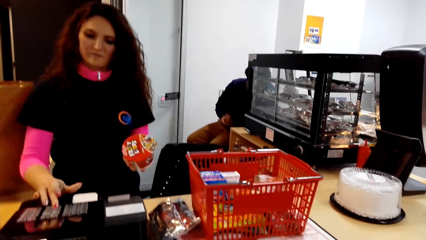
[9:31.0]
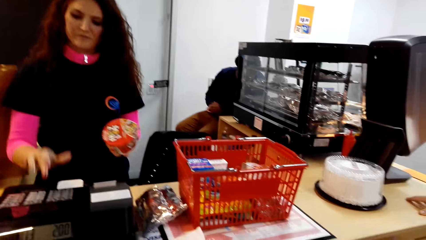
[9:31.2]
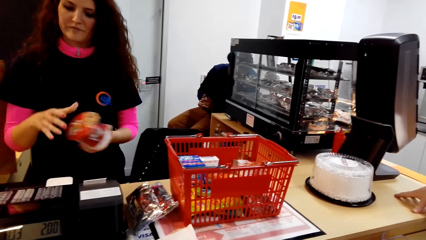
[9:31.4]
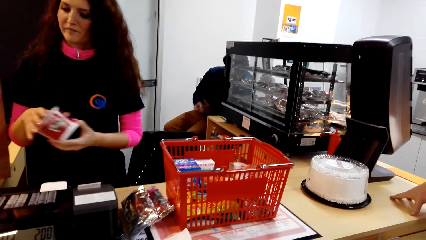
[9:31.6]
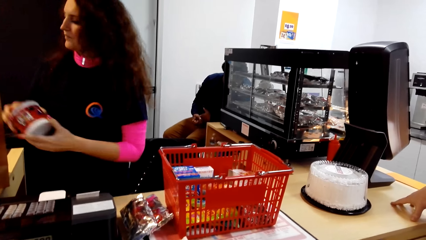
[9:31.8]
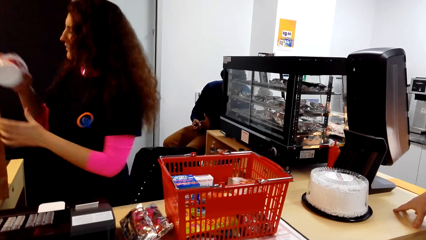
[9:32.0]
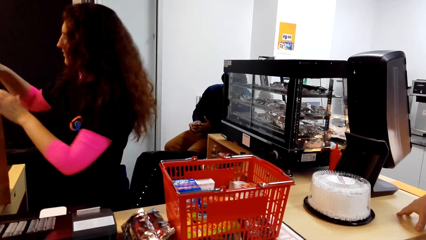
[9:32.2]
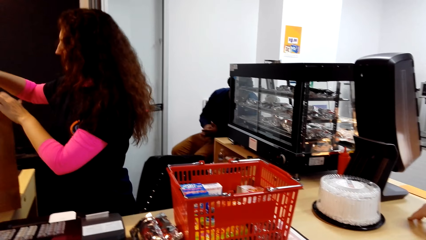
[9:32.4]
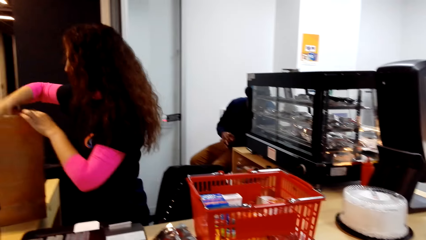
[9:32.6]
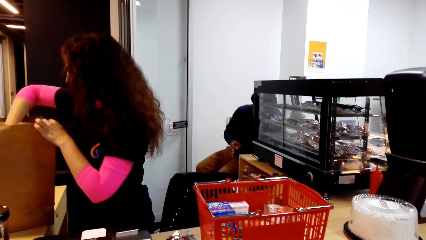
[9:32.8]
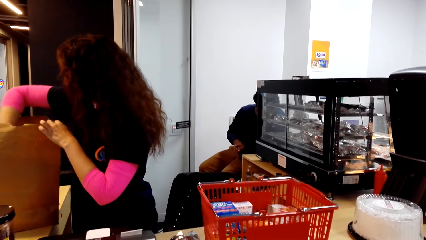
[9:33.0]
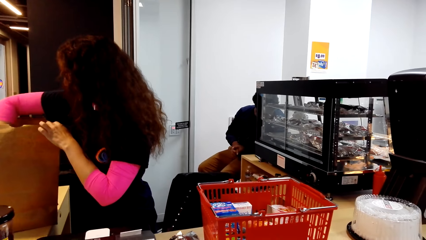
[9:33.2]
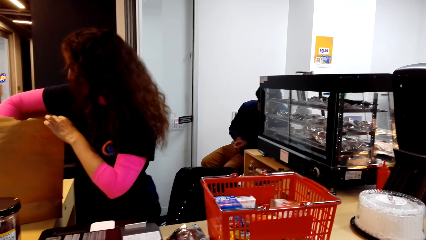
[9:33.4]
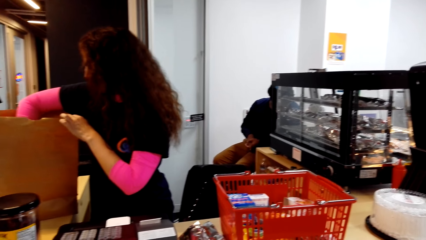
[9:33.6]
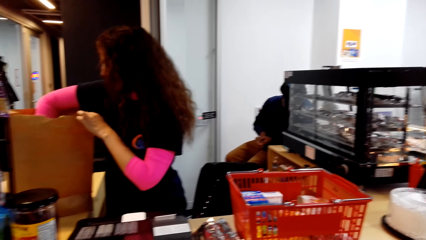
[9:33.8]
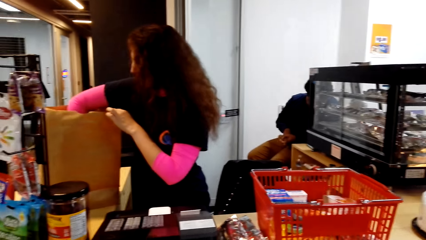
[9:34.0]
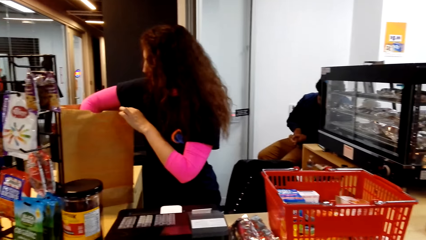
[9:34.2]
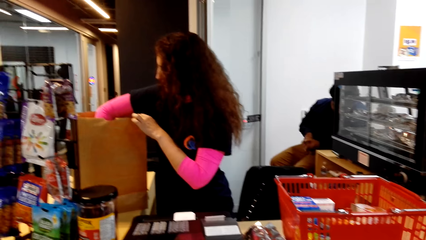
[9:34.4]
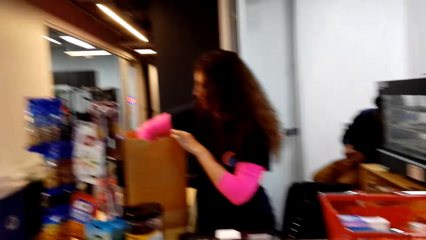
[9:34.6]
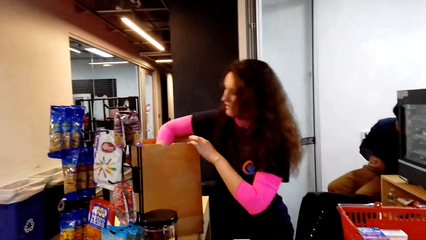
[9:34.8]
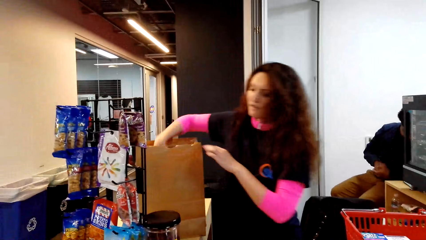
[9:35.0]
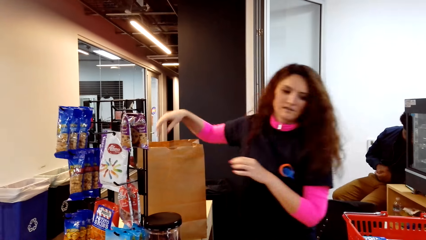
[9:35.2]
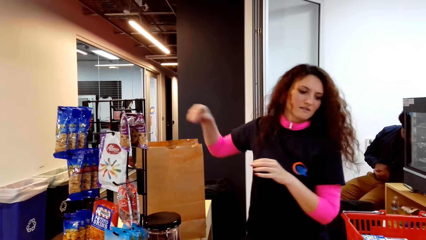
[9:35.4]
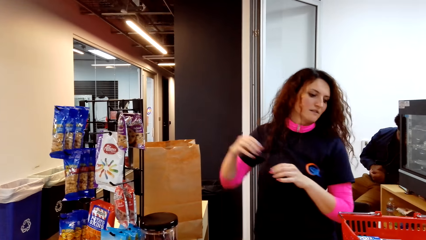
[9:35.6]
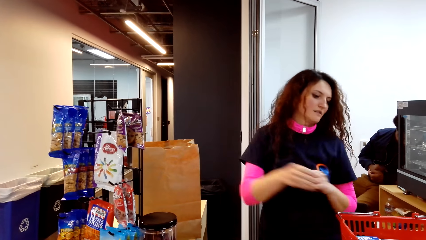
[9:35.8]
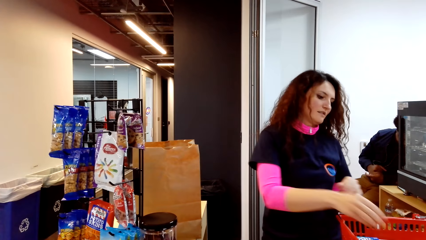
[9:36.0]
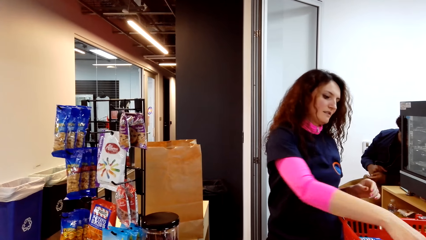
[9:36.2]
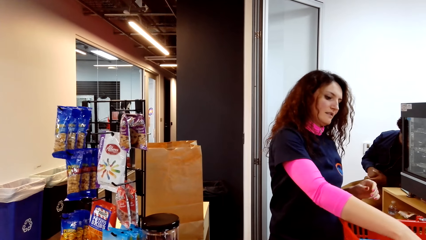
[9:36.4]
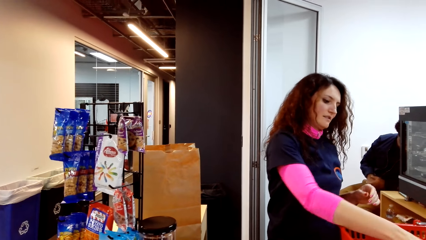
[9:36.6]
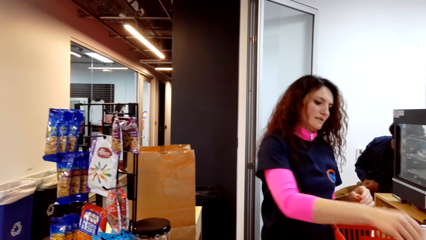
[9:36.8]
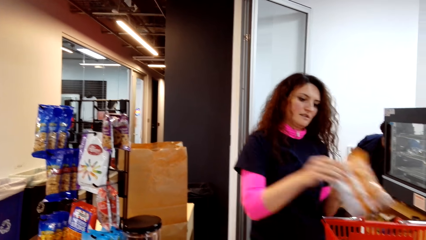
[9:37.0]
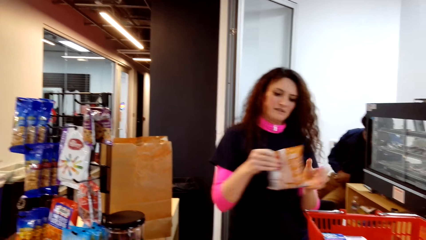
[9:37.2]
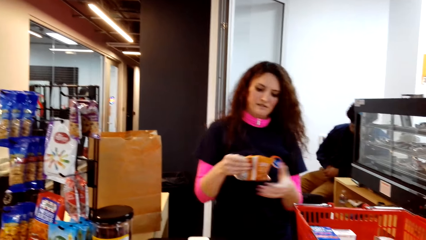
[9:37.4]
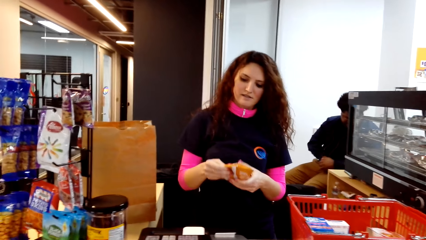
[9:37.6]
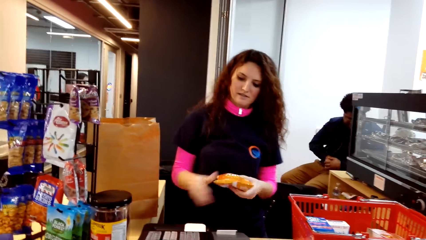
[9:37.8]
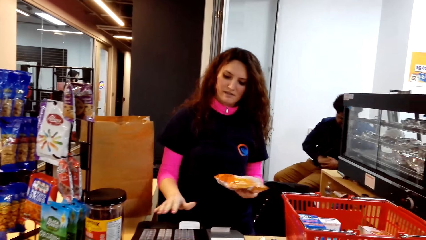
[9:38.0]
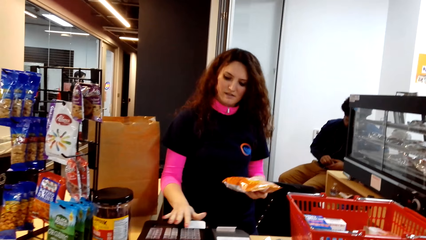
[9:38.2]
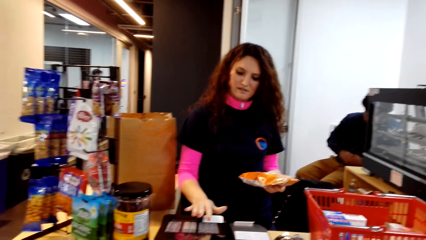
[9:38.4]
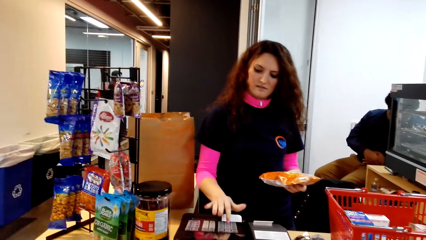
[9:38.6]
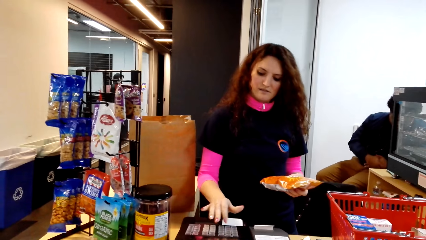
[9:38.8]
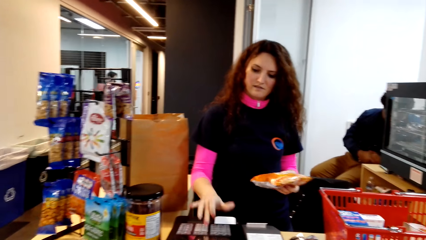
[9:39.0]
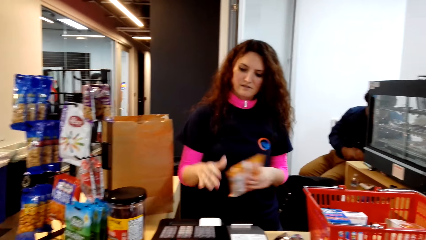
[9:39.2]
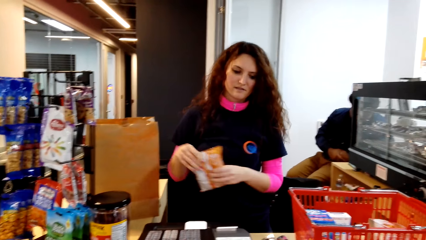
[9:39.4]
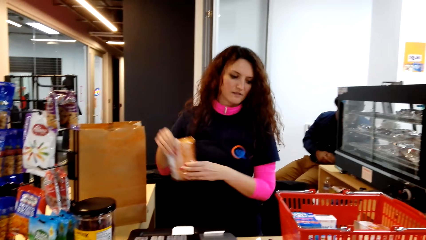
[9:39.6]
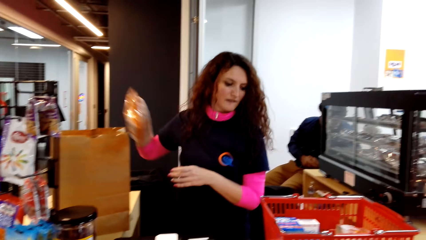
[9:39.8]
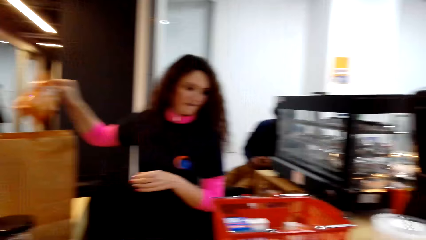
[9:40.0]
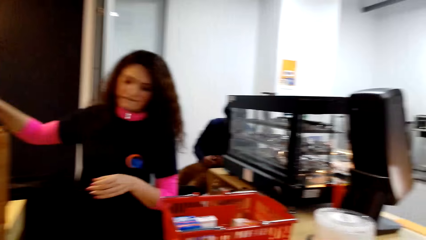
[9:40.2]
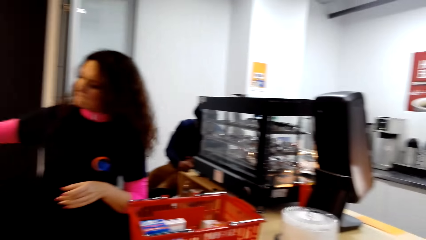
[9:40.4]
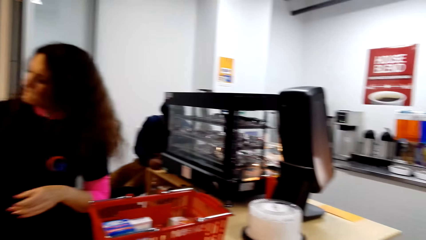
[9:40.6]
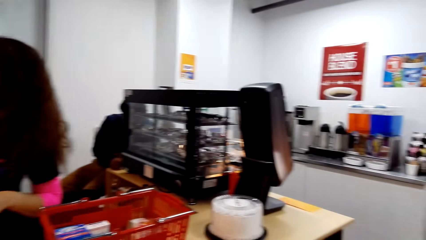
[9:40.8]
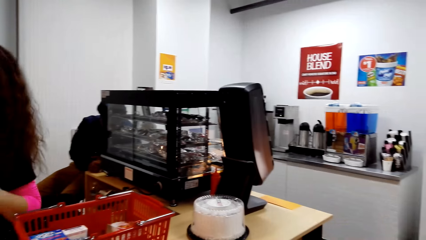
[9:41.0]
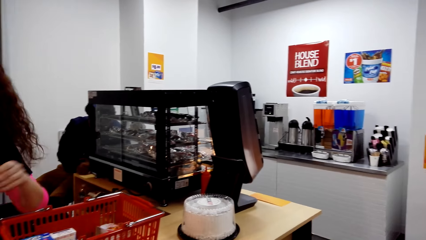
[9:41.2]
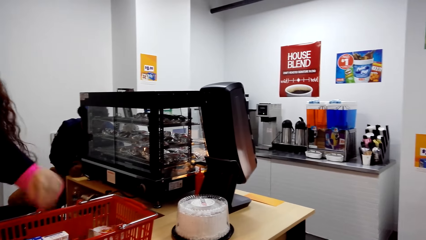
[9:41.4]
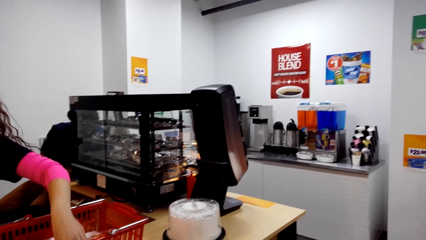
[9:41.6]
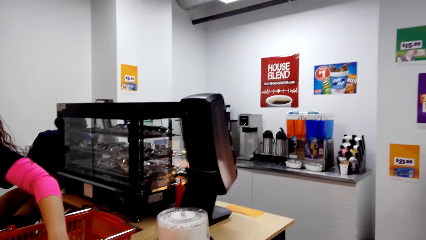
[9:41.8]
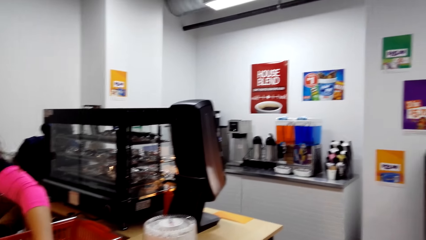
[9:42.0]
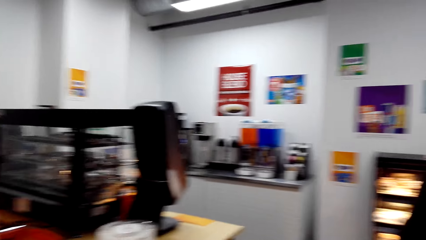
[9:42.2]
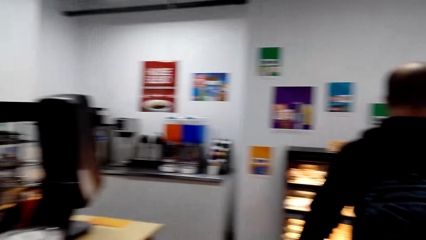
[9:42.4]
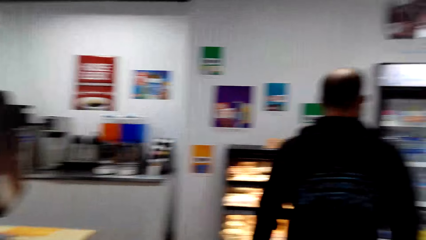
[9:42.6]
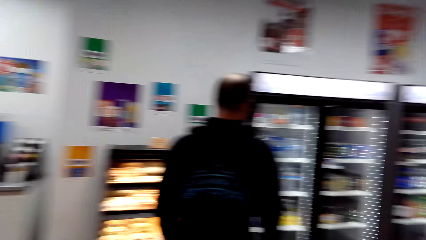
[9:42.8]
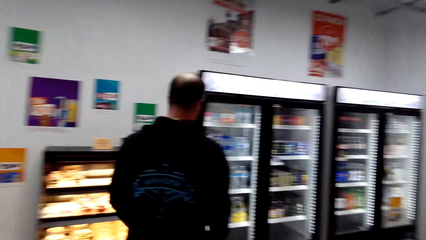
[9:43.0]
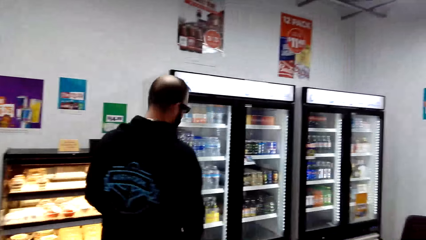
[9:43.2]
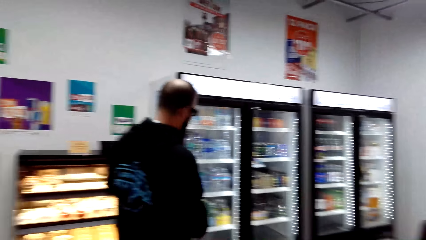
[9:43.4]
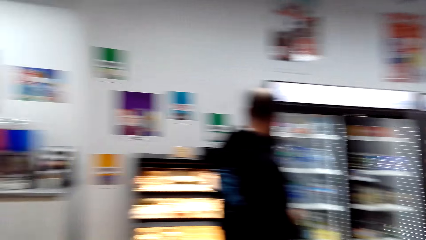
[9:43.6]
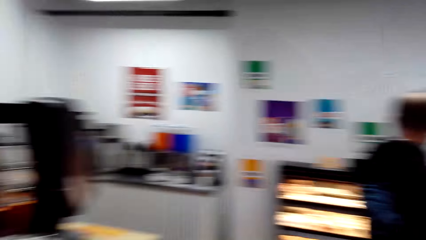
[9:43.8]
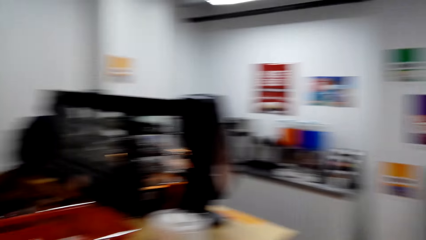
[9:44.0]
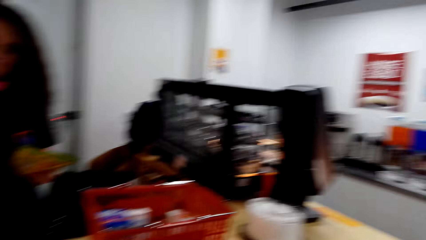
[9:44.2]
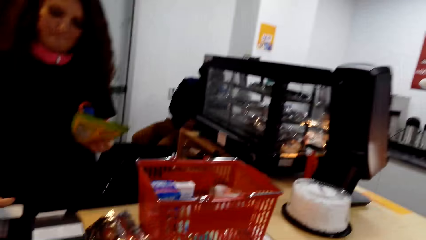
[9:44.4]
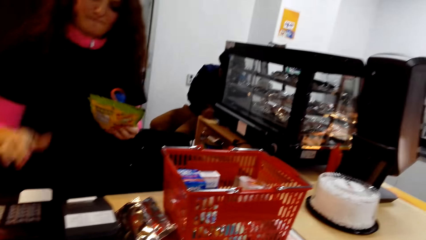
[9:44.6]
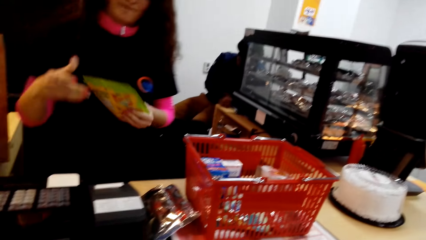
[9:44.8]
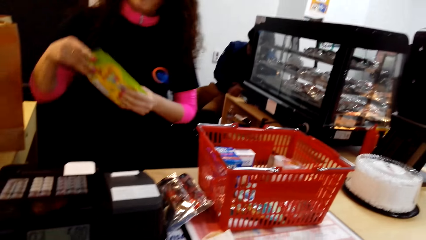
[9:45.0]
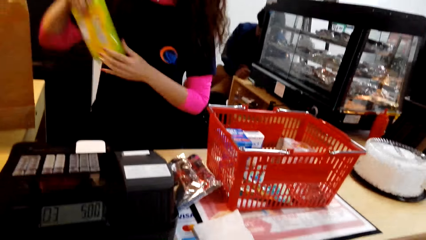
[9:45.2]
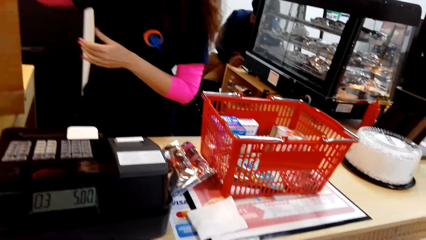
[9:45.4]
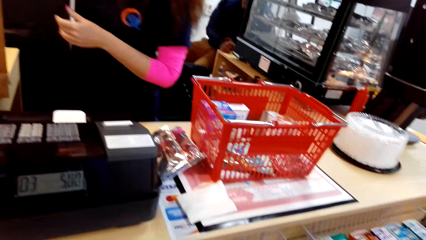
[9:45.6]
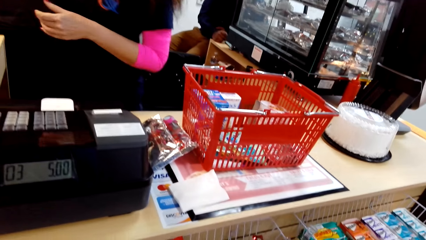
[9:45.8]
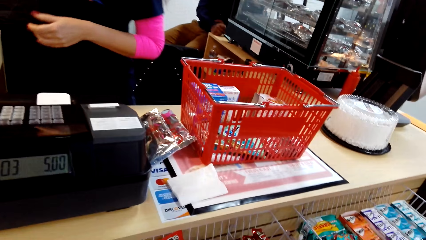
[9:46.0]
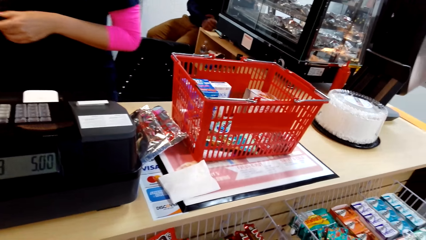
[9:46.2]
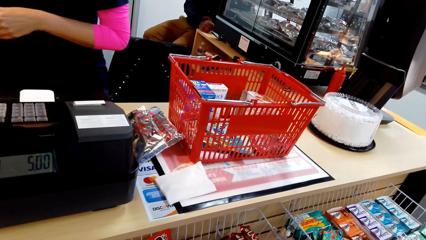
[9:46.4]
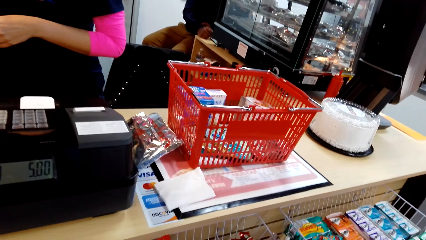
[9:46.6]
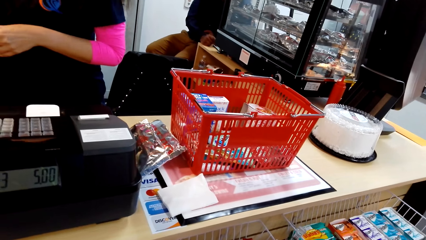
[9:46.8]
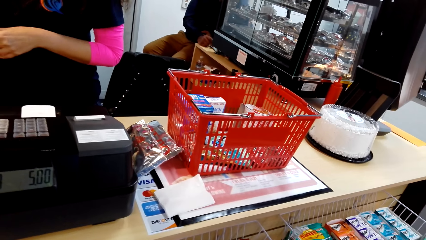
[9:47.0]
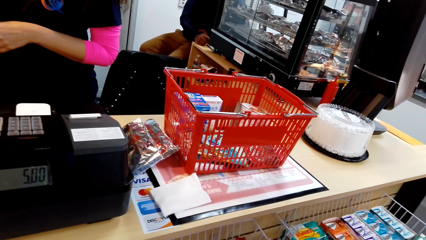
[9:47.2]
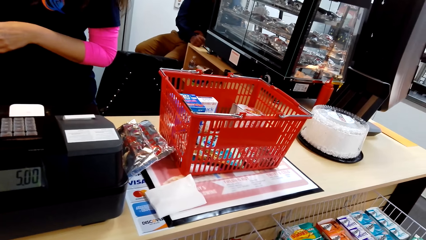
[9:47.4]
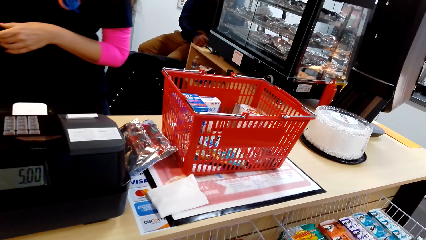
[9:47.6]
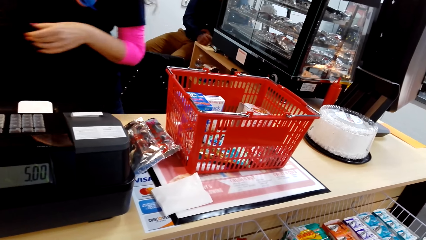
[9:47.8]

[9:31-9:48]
A lady operates a point of sale machine. A man rubs his hand. The lady puts something in a bag, picks up something from a basket, operates the point of sale machine, puts something in the bag and picks up something from the basket. Another man moves around. The camera wearer looks around the cashier desk. The lady puts something in the bag.
